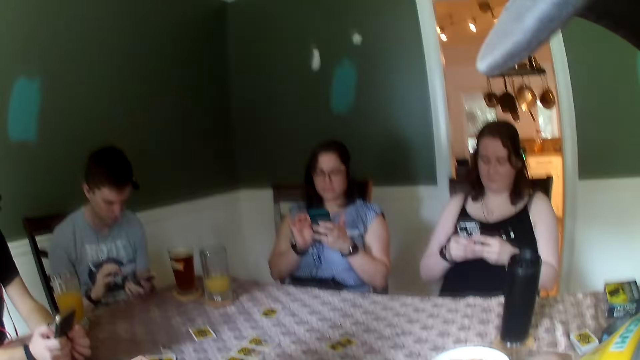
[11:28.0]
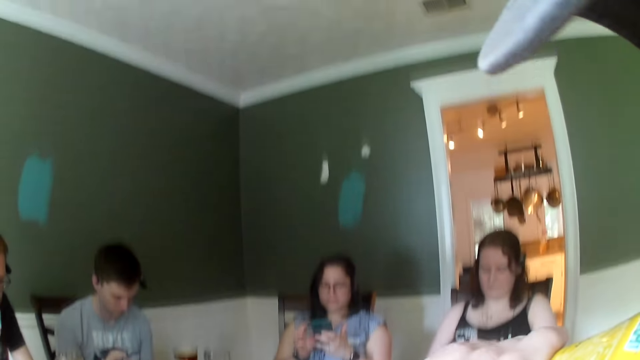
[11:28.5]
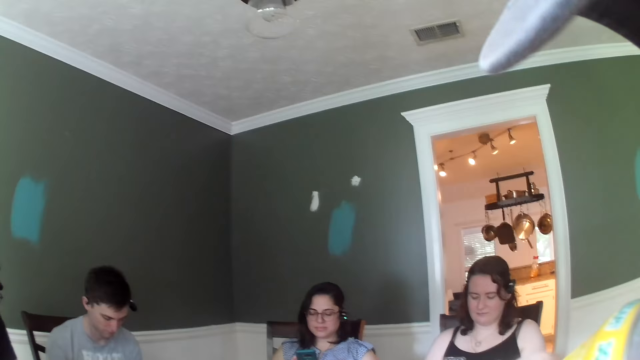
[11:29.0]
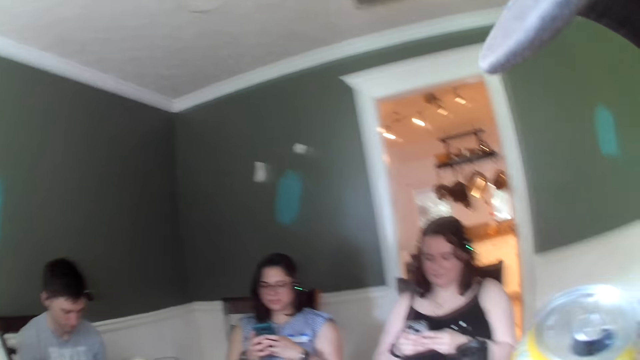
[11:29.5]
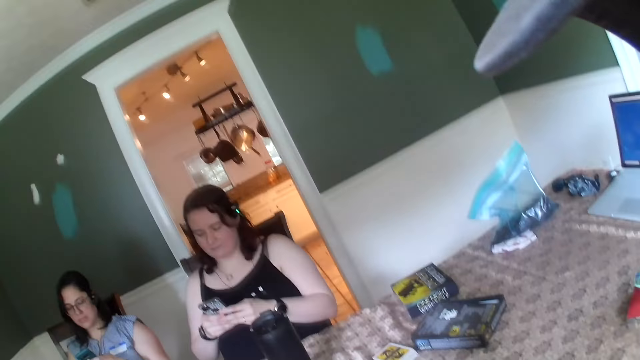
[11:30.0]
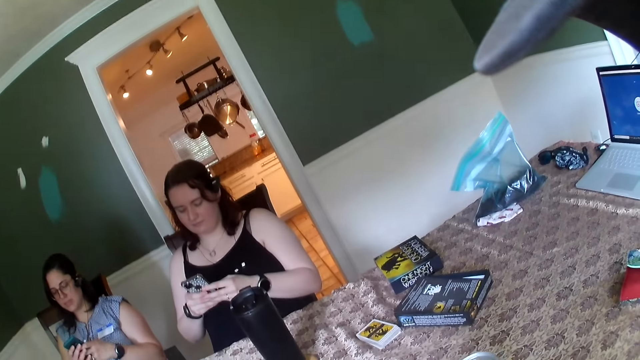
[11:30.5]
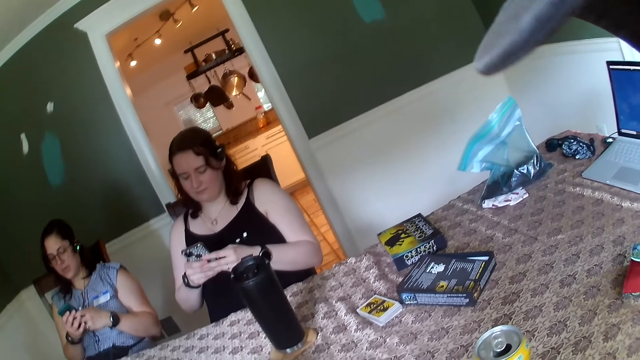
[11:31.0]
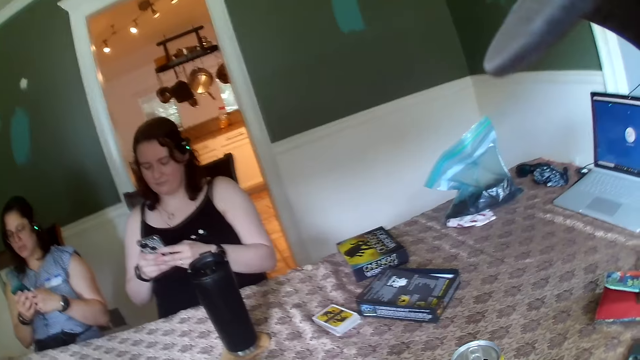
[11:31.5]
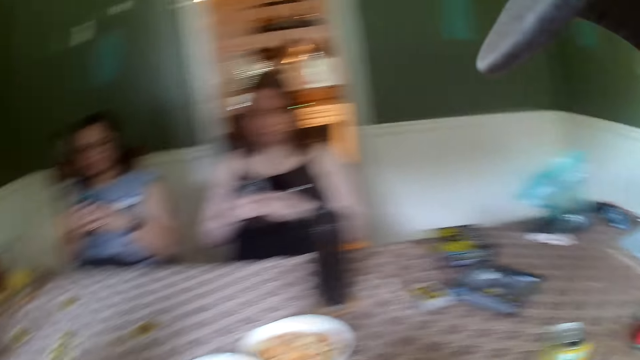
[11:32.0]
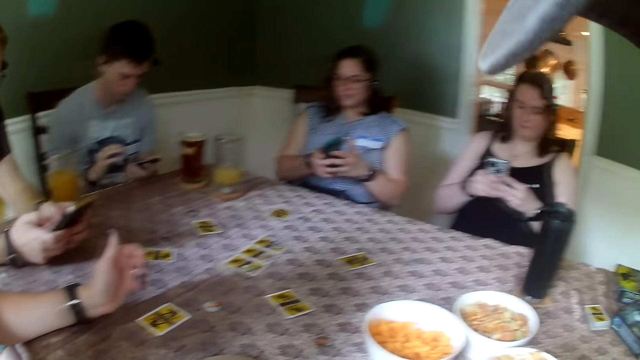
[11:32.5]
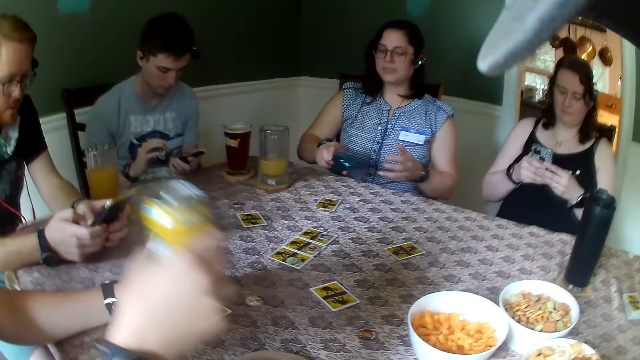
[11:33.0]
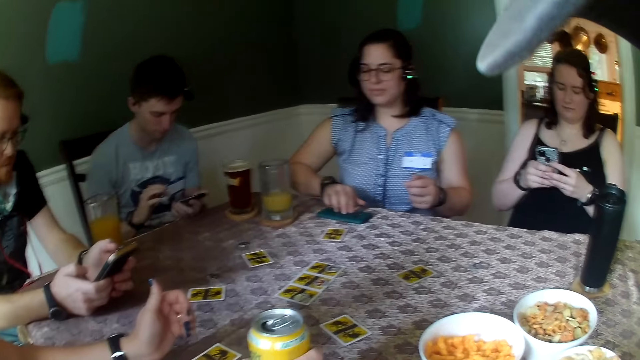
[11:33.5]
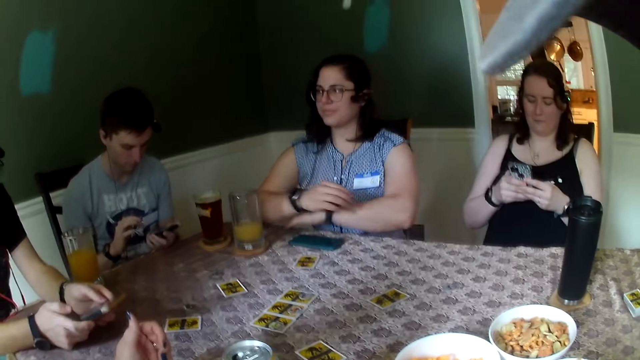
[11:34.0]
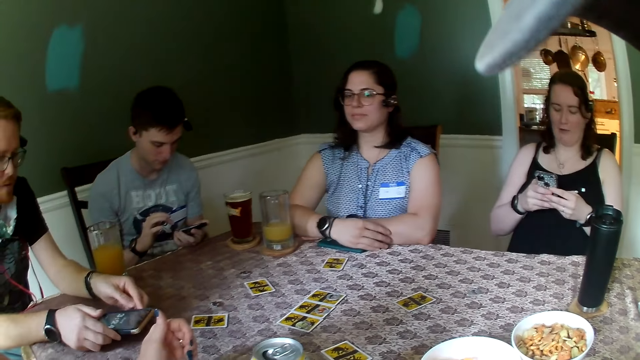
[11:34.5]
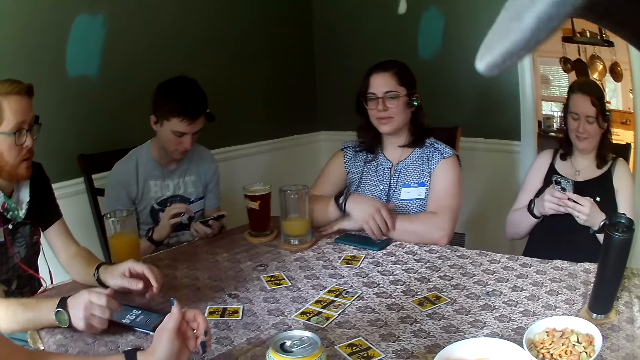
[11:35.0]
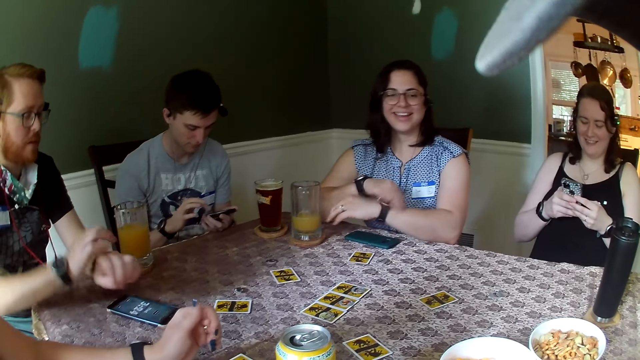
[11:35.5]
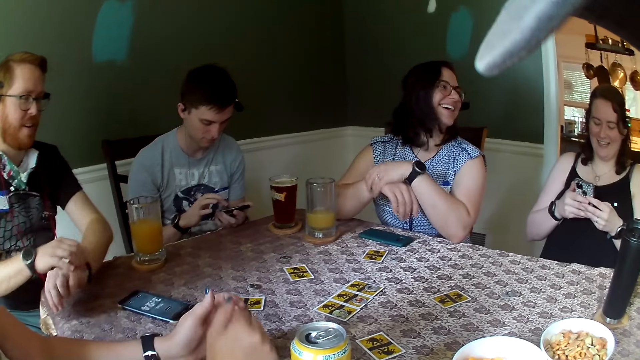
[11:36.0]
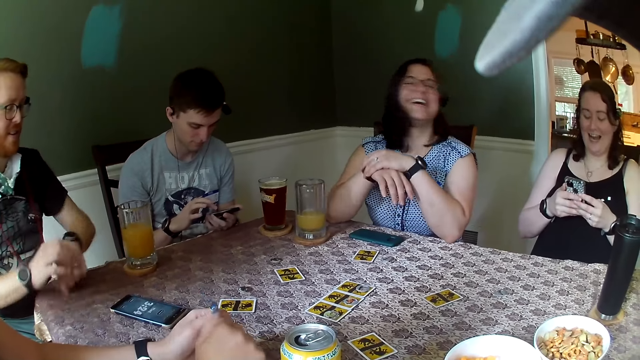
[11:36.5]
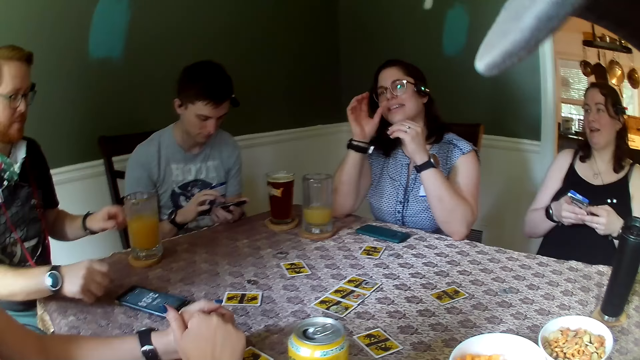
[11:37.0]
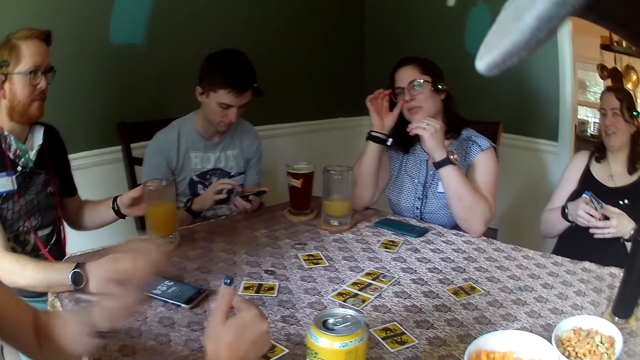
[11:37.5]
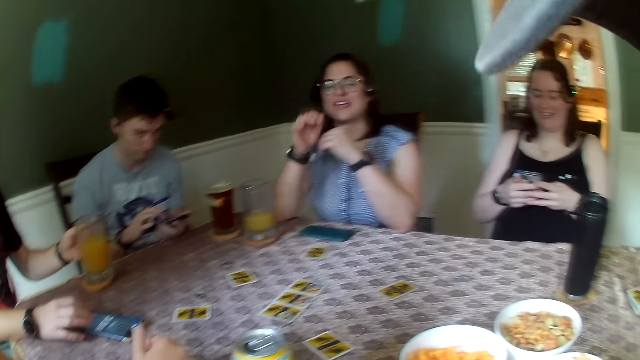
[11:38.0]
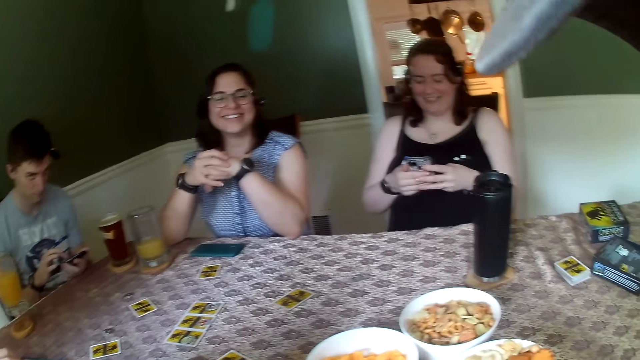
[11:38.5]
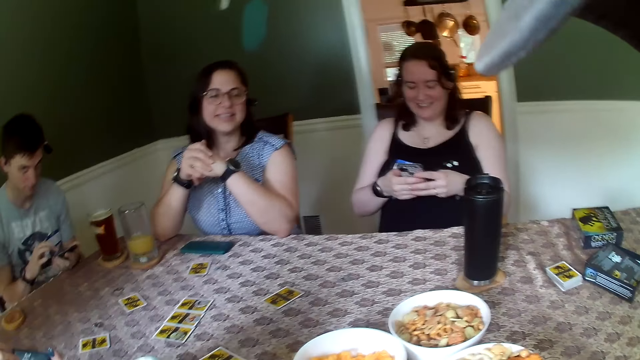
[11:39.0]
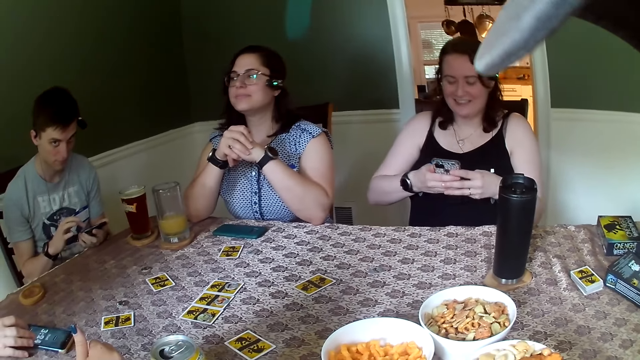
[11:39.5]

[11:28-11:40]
The camera wearer places the can on the table. A woman drops a can of beer on the table with her right hand. Another woman drops the phone on the table with her right hand. A man drops the phone on the table with his right hand. The other woman interacts with another woman.

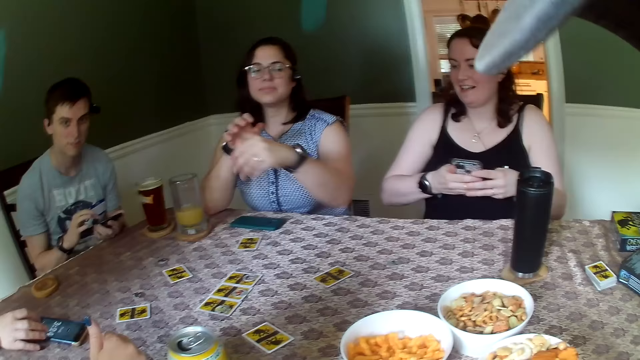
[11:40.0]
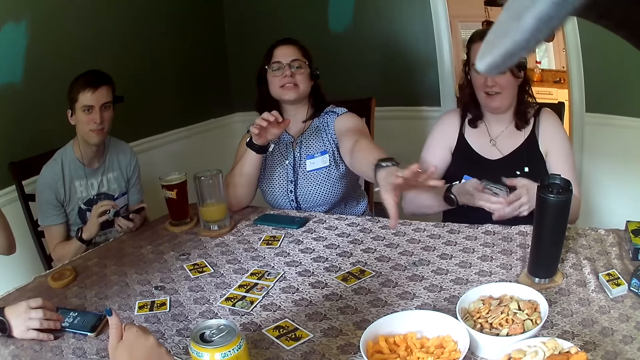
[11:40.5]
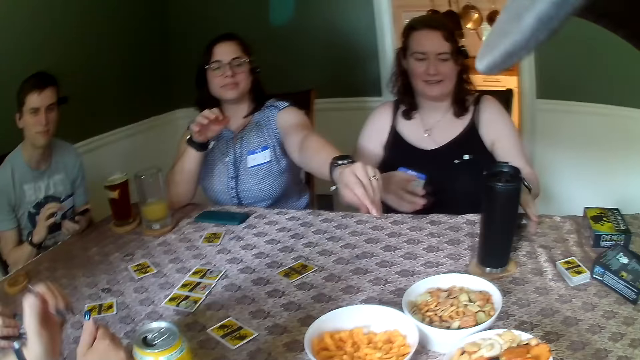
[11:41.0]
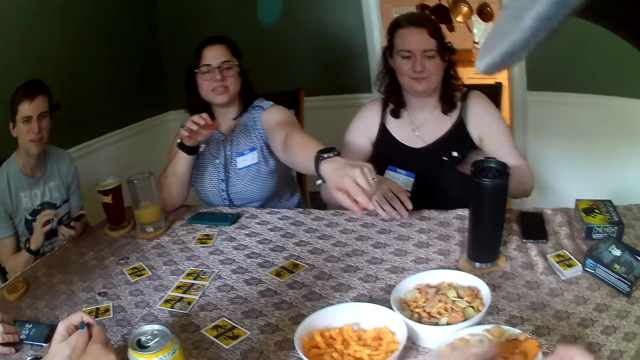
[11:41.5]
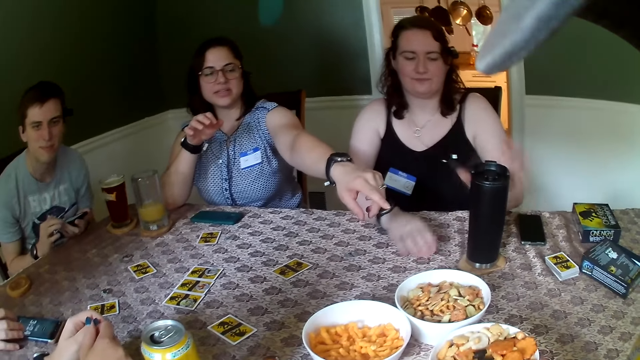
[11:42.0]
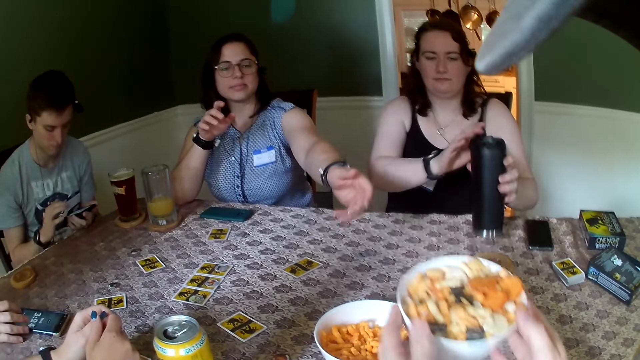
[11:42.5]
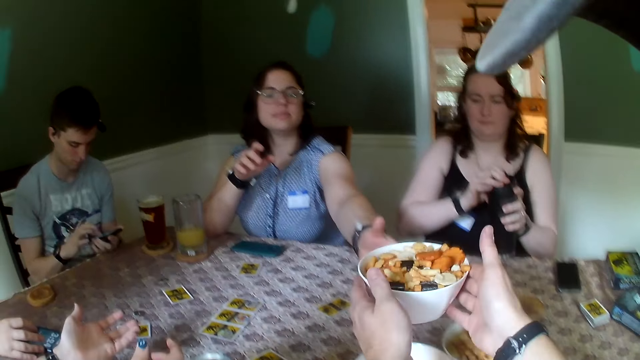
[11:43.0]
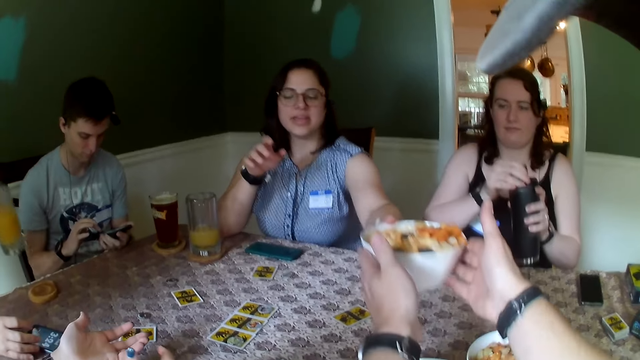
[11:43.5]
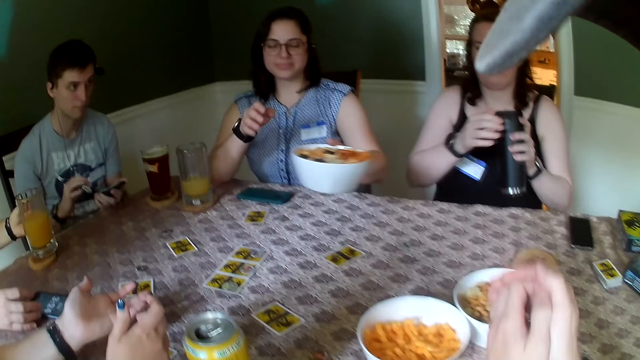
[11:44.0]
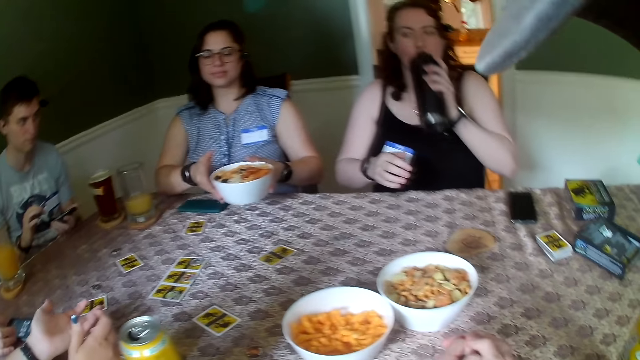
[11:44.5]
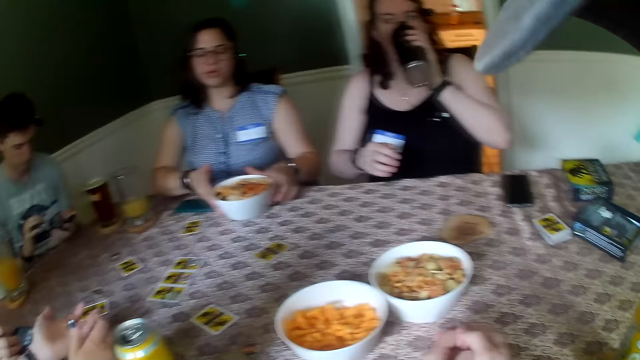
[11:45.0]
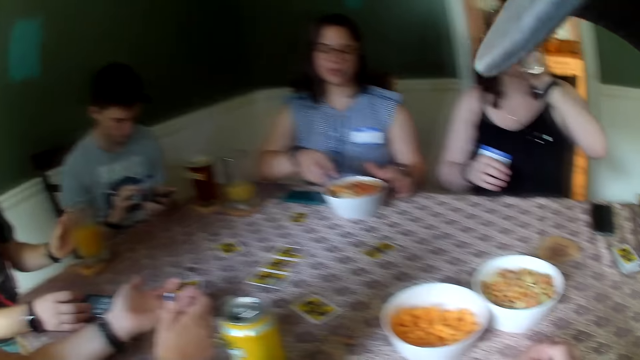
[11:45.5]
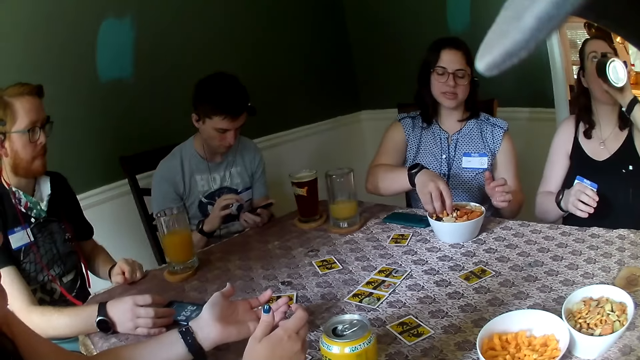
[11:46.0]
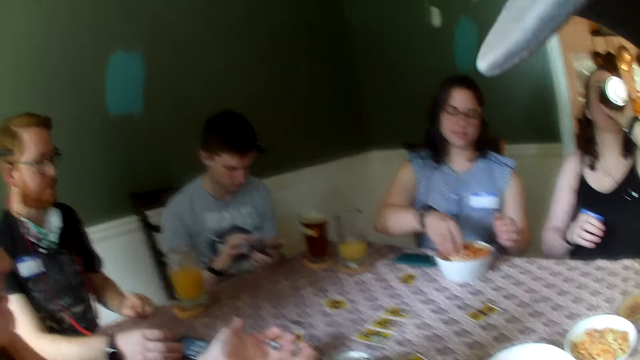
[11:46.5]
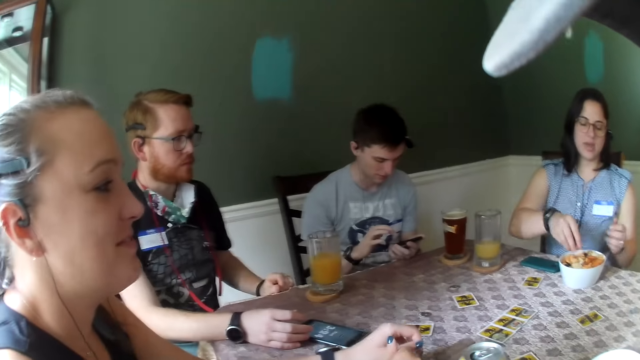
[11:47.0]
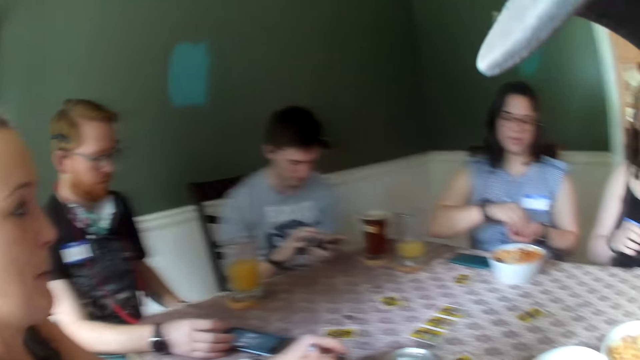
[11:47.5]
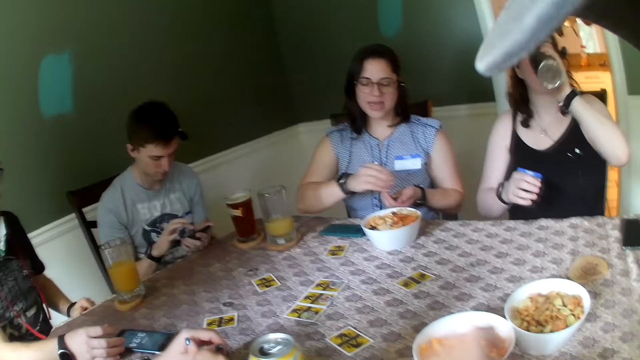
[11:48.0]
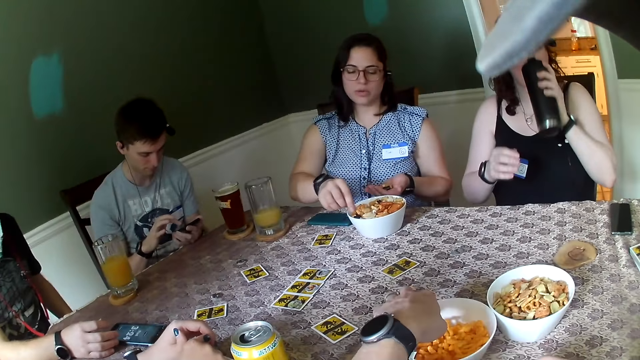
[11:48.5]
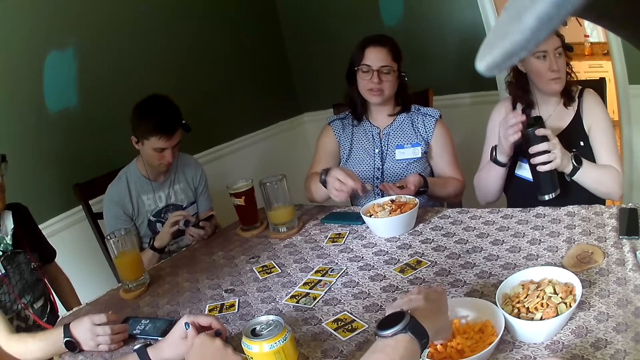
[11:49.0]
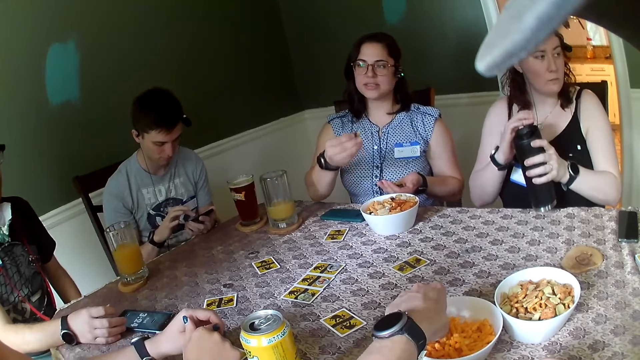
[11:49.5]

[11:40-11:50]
A woman interacts with the camera wearer. Another woman drops a phone on the table with her left hand. The camera wearer picks up a bowl of snacks. The other woman picks up a bottle or mug on the table with her left hand. The camera wearer passes the fruit bowl with both hands to the first woman. The first woman places the bowl of fruit on the table with both hands. The other woman drinks from the bottle on the table with her left hand. The first woman picks fruit from the fruit bowl with her right hand and passes the fruit from her left hand to her left hand. The camera wearer eats cheese puff from the bowl of cheese puff with his left hand. The first woman picks a snack in the bowl.
